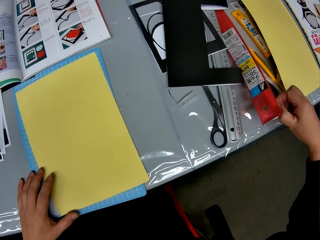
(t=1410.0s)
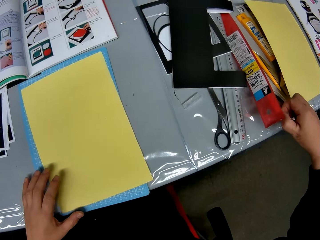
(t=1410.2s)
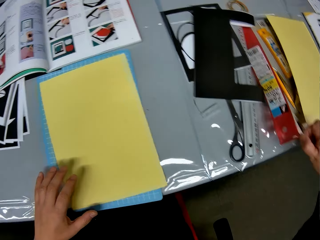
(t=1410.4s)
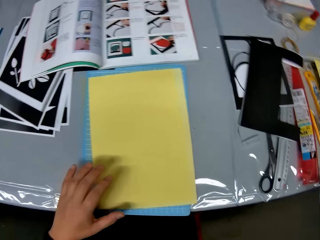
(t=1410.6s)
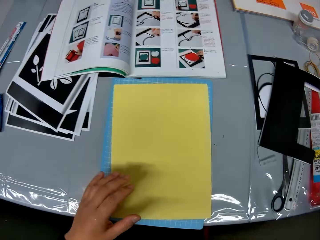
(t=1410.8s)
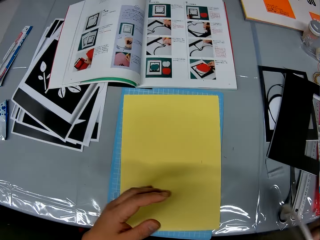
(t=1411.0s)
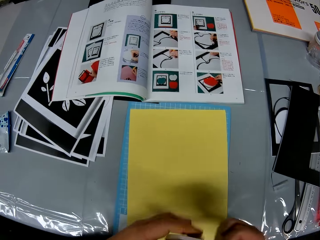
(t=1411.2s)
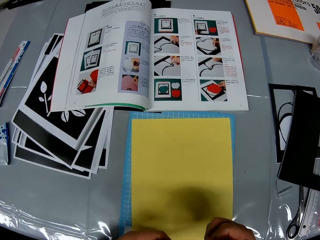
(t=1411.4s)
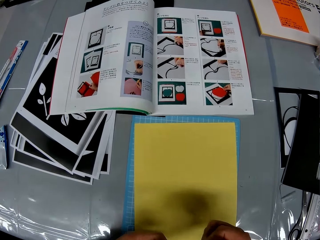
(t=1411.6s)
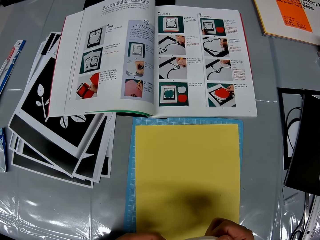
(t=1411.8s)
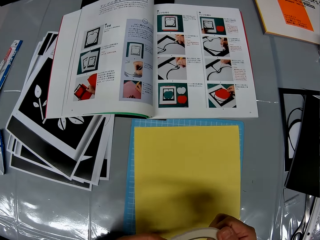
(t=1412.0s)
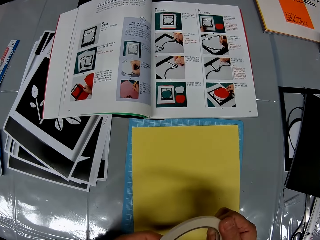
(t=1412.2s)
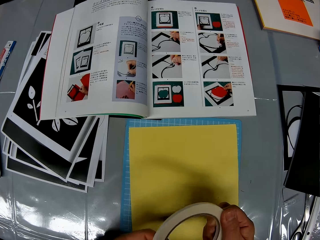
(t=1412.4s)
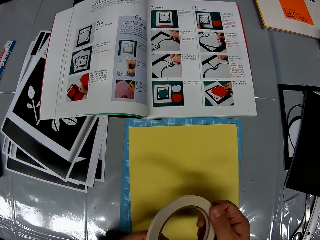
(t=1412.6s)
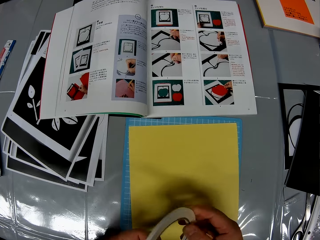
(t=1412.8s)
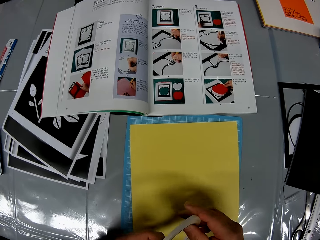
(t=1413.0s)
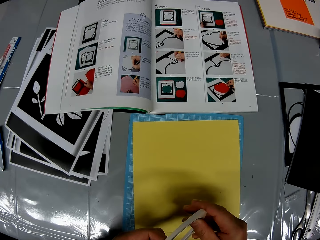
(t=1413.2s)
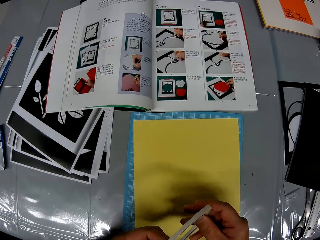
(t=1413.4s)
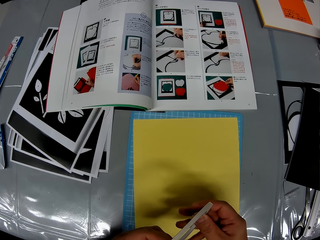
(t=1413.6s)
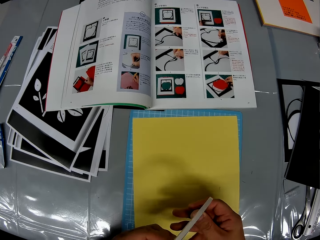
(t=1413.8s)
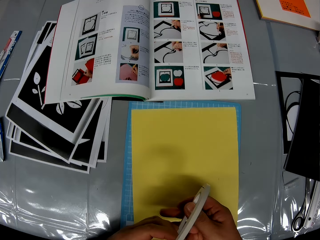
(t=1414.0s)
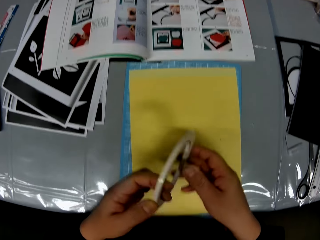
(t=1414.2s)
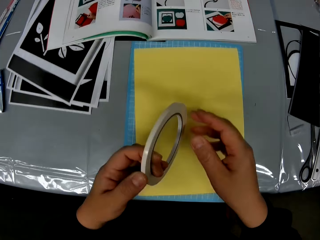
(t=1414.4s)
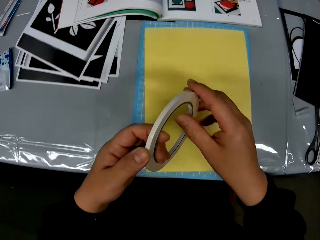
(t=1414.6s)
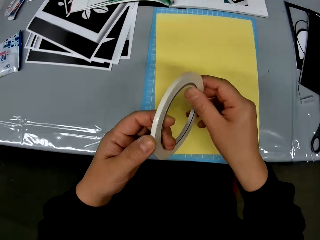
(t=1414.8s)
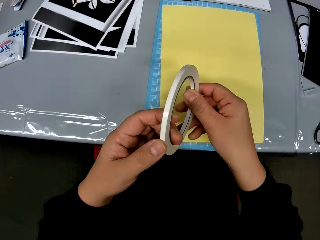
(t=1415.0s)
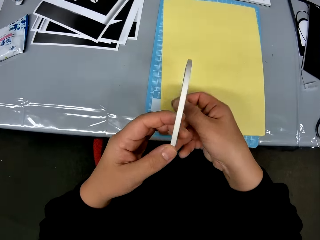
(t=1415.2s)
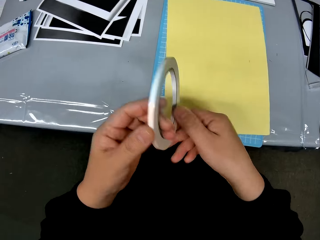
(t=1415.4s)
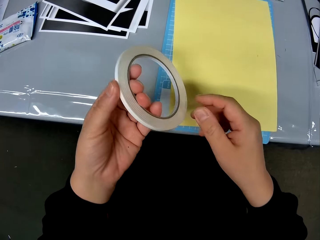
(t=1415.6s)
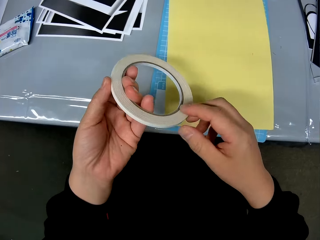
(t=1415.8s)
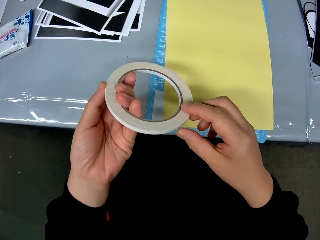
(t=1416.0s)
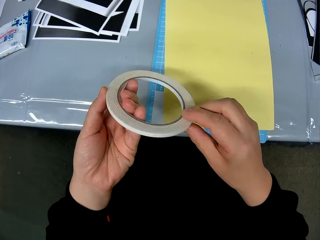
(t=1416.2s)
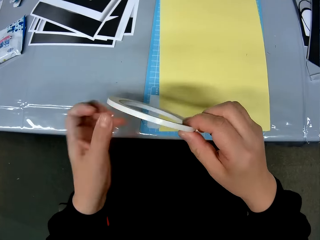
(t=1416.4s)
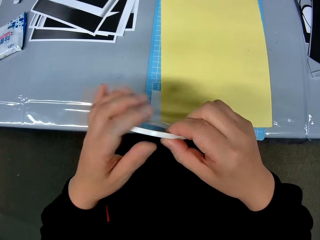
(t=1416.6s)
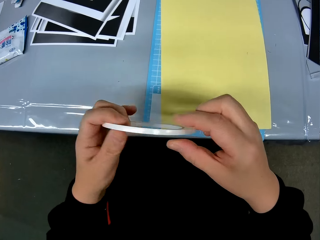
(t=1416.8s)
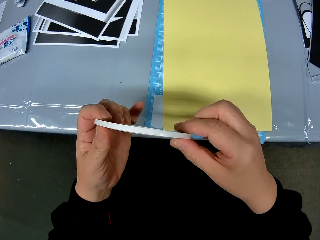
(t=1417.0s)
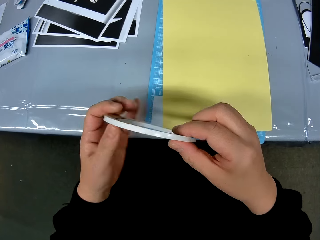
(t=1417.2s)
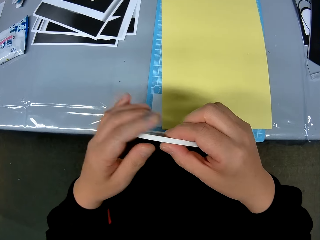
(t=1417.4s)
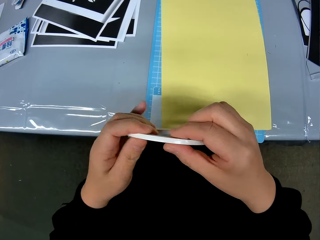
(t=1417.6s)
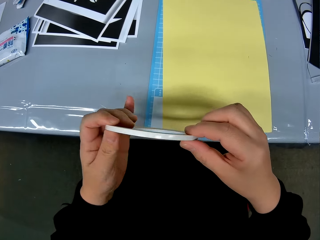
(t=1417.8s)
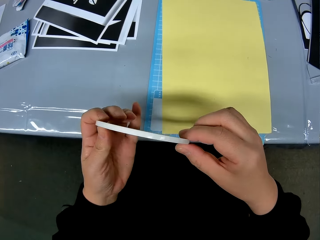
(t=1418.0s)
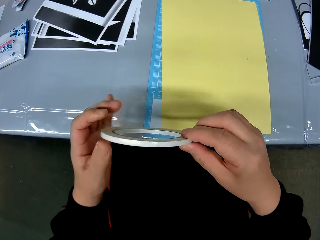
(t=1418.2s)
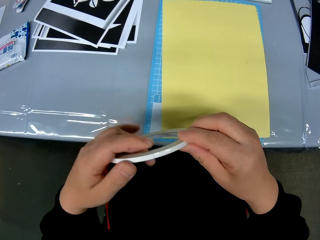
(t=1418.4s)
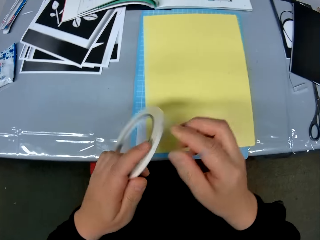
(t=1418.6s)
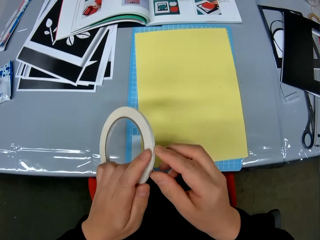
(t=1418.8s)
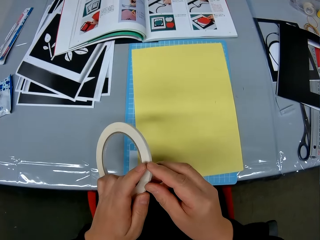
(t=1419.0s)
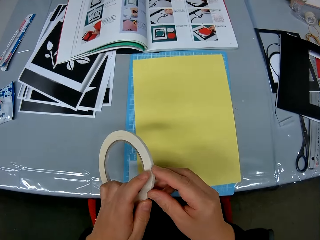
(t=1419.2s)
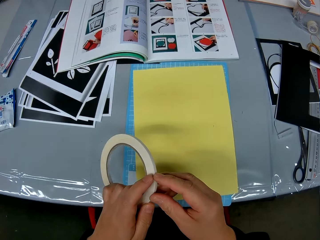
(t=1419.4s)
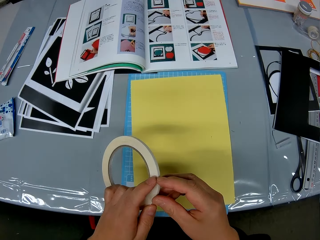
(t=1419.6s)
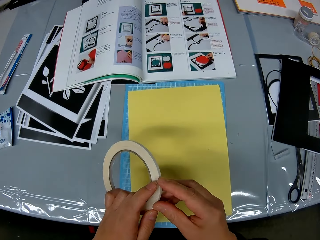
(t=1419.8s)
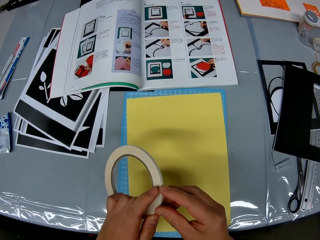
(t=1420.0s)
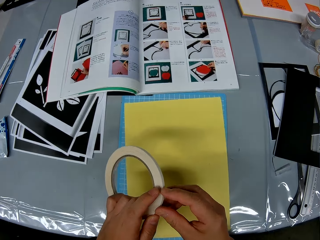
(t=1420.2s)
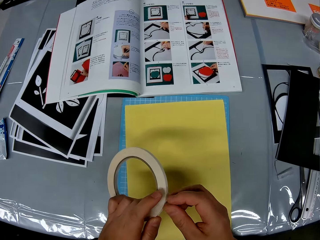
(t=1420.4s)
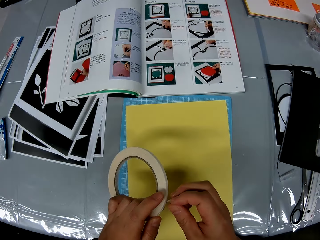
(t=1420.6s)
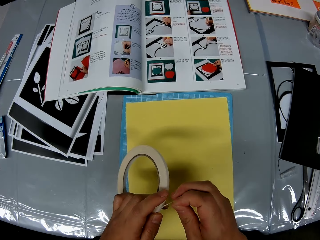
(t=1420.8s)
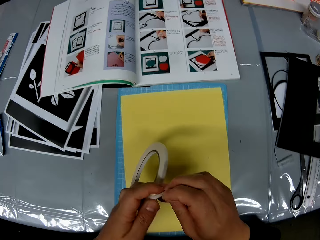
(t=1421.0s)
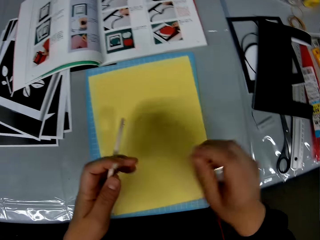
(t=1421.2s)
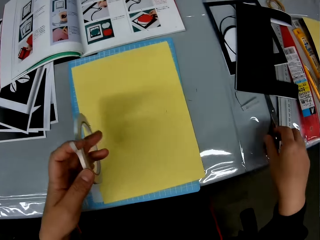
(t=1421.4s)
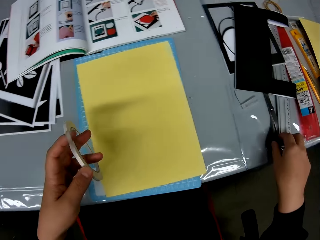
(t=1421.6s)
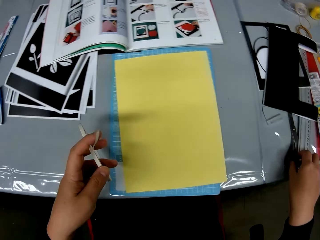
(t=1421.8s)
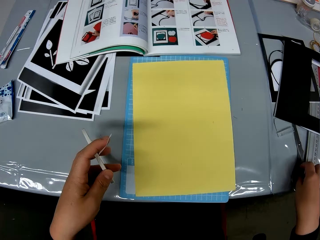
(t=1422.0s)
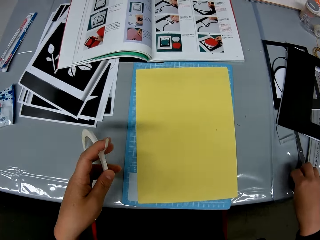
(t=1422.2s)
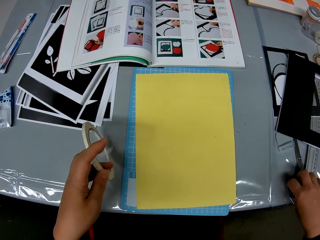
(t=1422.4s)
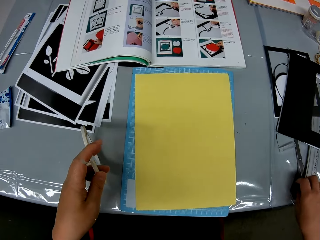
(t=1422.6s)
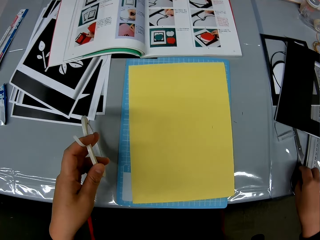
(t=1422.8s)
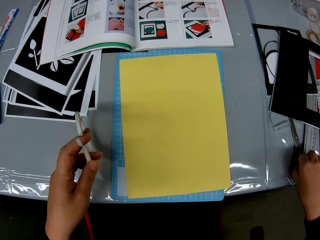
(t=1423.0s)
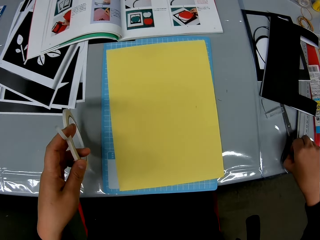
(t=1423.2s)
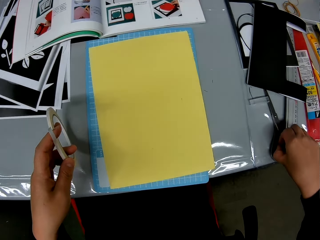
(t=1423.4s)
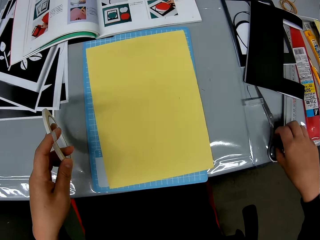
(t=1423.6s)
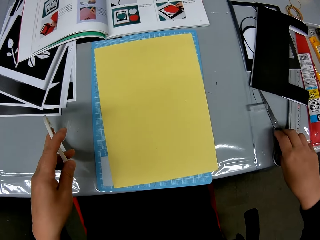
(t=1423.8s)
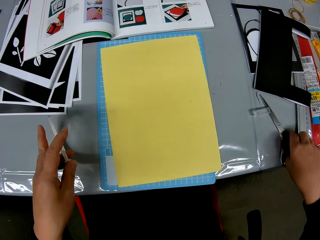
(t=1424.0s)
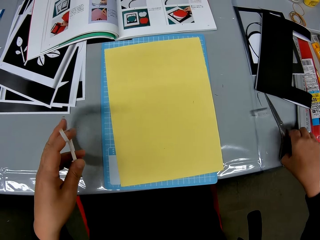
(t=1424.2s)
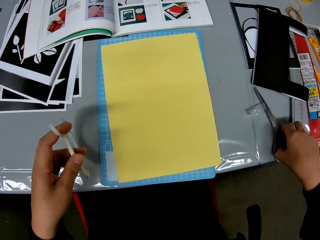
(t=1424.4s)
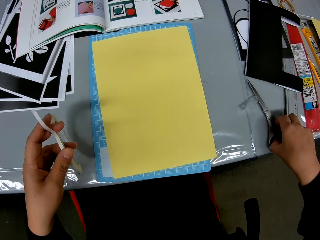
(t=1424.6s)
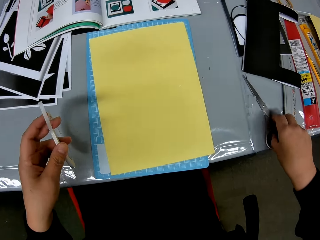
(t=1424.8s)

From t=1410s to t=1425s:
The camera wearer turns the seal tape. They find the edge of the paper tape. They open the seal tape. They pick up the scissors from the table.

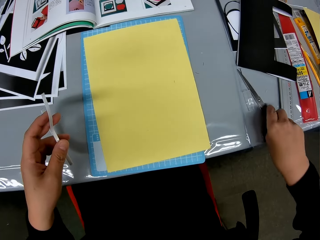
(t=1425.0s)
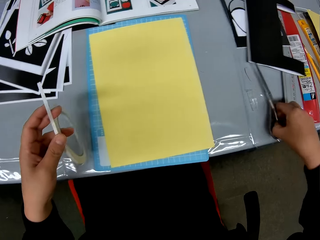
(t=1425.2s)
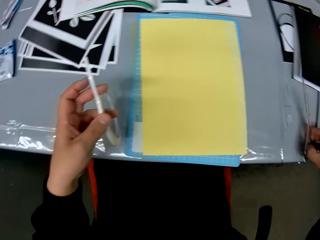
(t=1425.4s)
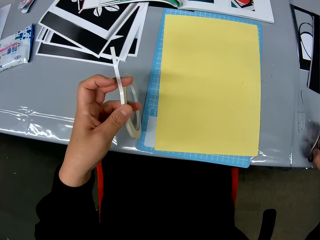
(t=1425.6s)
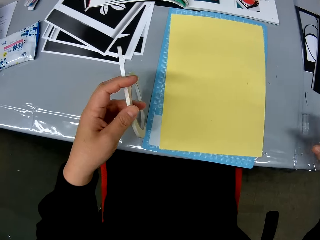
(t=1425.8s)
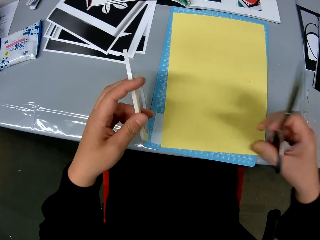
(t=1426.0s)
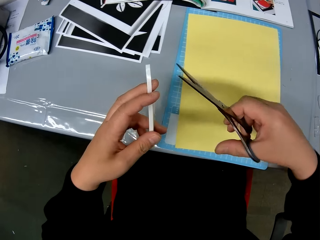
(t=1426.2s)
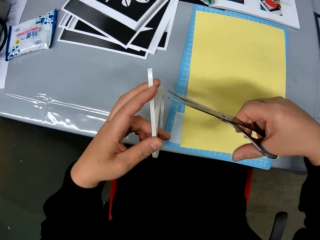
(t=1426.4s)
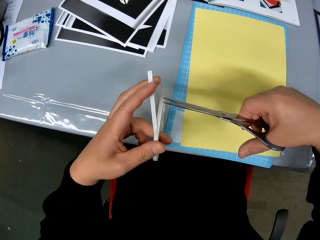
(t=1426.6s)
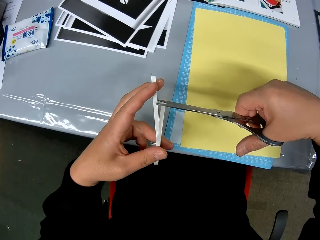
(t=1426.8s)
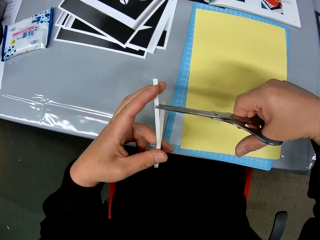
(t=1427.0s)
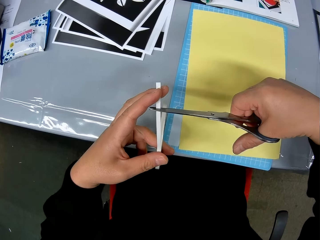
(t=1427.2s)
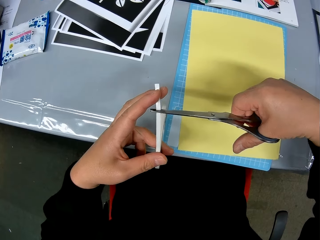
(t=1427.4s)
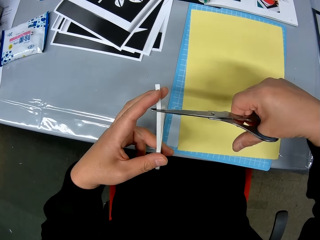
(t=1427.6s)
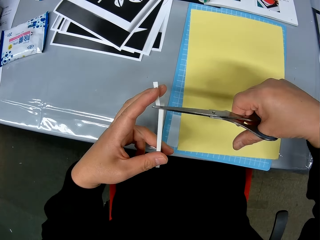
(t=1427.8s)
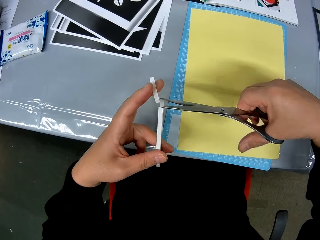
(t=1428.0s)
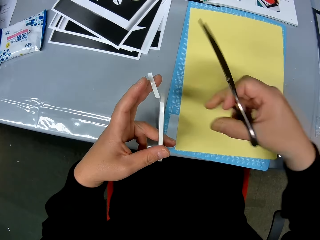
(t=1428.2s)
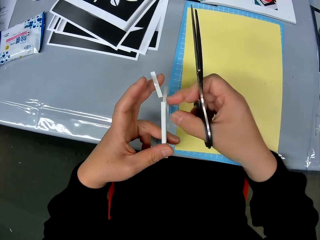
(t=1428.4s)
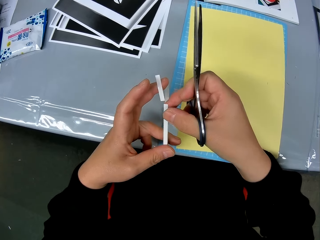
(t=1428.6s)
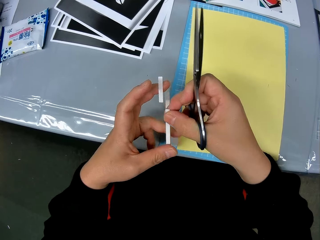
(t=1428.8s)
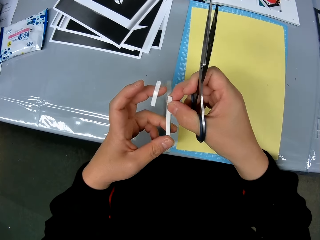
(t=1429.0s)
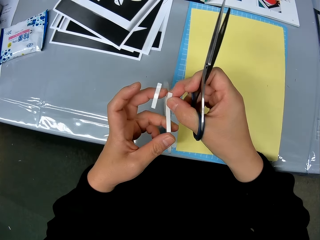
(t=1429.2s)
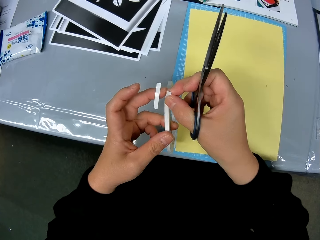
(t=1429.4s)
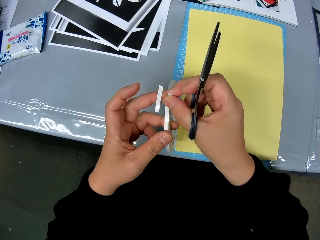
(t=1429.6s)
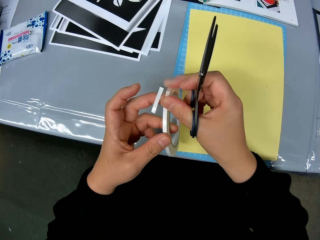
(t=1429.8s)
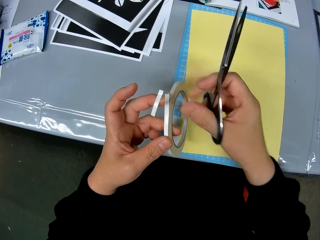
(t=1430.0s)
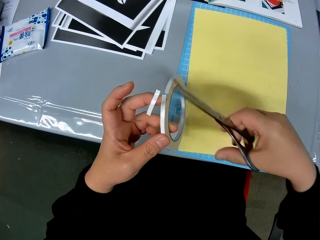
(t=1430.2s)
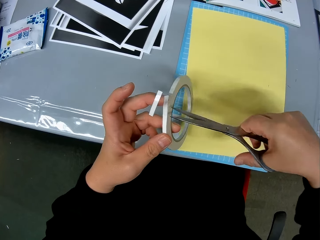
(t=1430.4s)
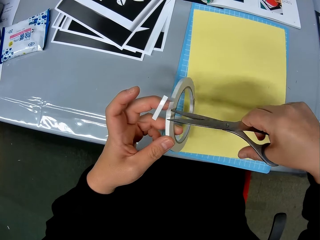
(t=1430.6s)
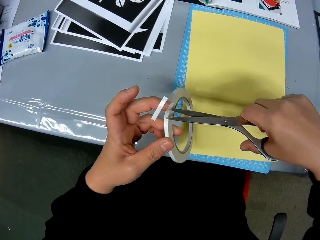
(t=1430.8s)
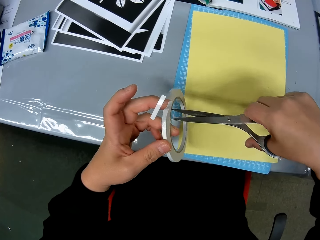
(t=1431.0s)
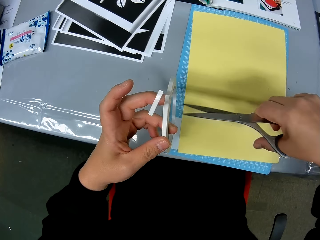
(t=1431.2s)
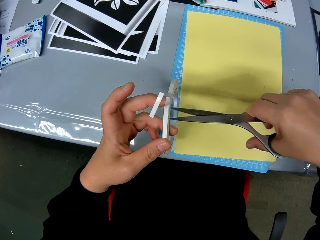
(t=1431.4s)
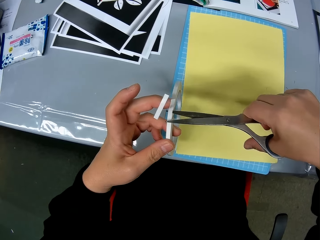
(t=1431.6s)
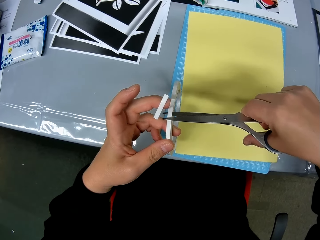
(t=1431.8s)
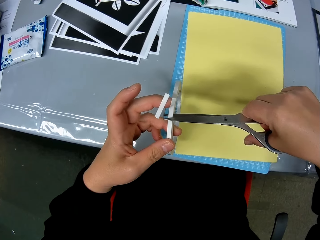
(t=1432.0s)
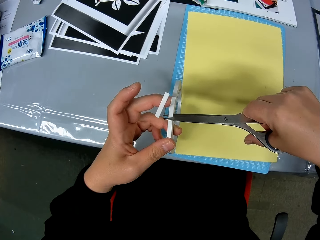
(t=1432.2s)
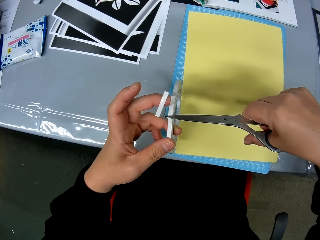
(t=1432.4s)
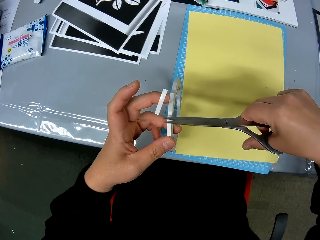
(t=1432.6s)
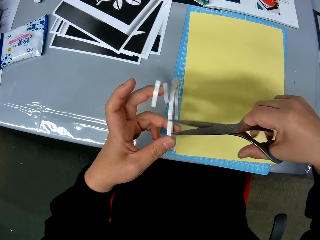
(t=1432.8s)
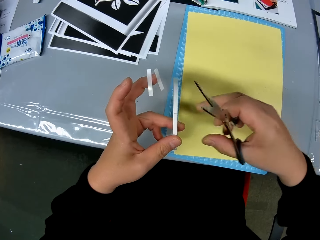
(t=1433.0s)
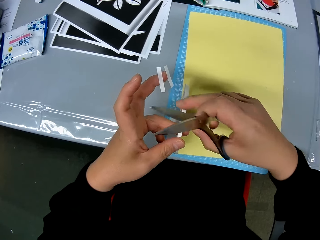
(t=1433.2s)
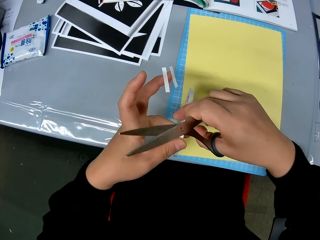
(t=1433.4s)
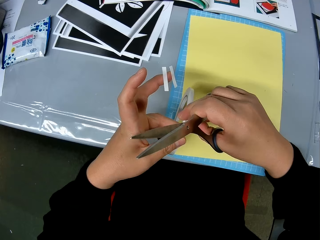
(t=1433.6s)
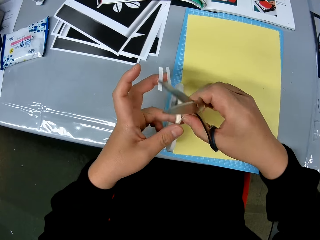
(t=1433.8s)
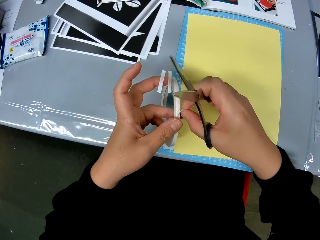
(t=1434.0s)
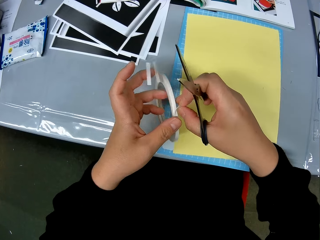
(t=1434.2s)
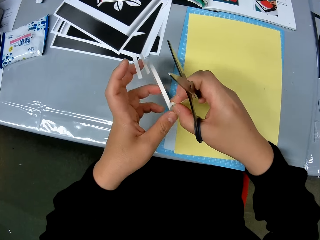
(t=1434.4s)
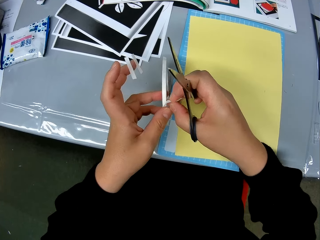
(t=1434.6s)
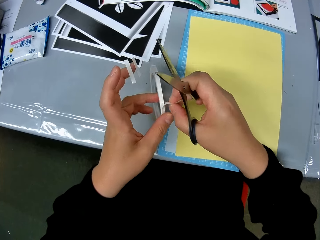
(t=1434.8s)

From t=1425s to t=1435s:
The camera wearer cuts the paper tape into their fingers. They stick the seal tape on their finger and open the seal tape. They stick the seal tape on their finger, cut the seal tape and open the seal tape.
